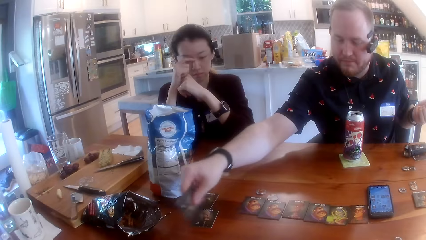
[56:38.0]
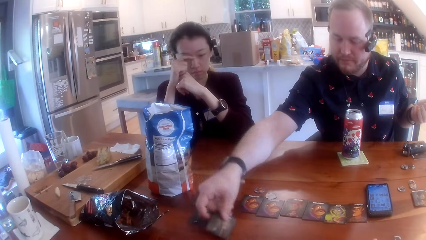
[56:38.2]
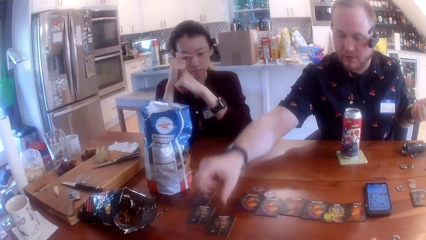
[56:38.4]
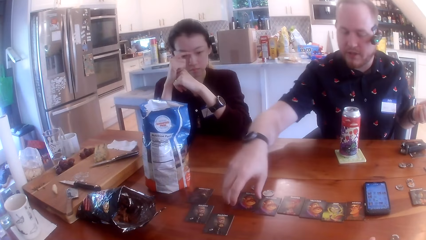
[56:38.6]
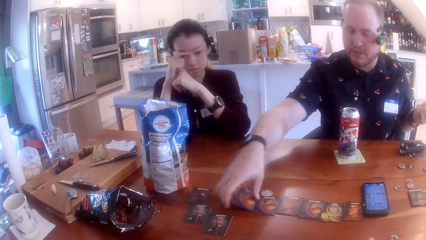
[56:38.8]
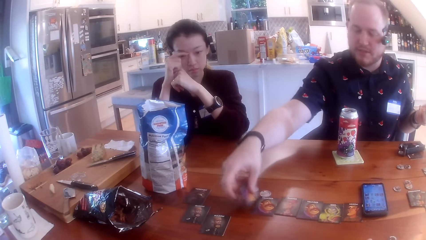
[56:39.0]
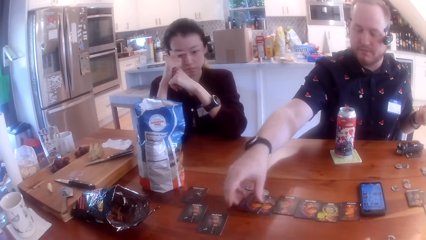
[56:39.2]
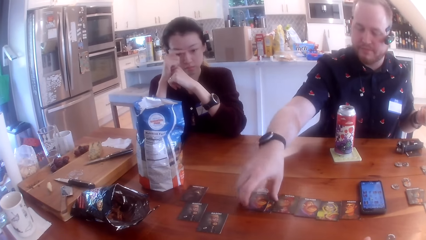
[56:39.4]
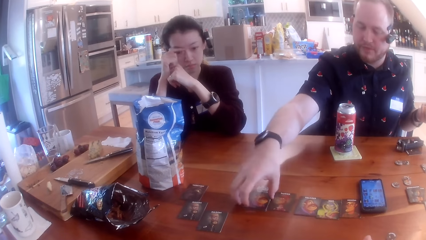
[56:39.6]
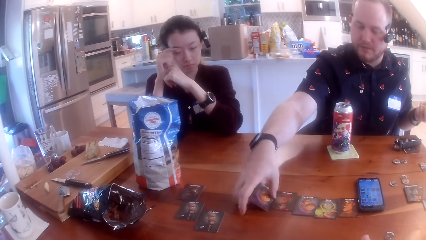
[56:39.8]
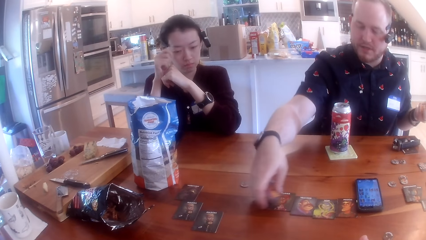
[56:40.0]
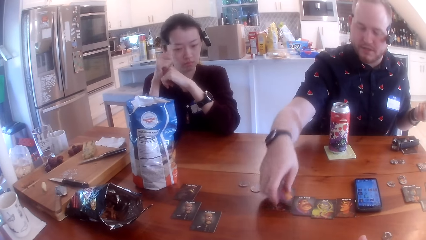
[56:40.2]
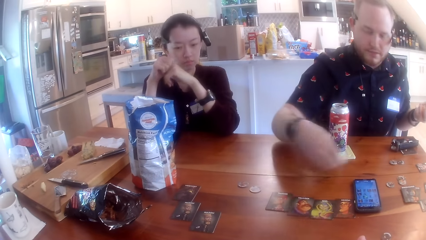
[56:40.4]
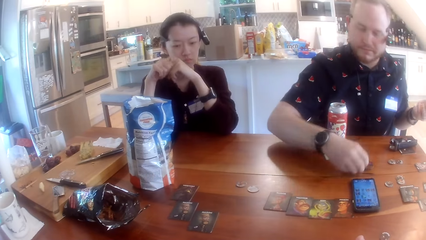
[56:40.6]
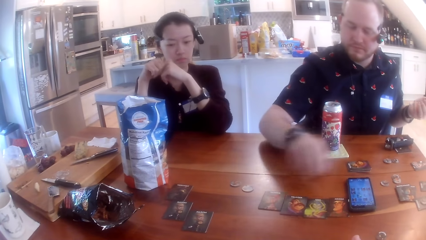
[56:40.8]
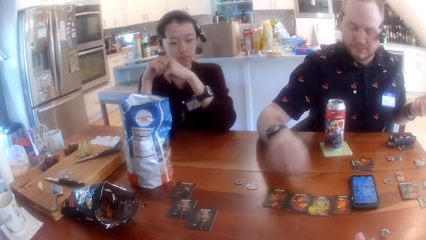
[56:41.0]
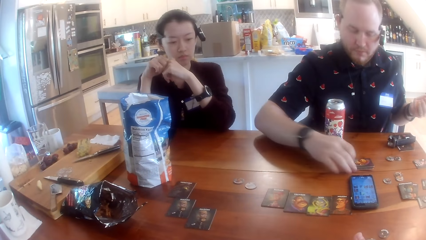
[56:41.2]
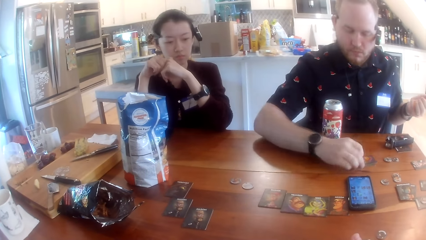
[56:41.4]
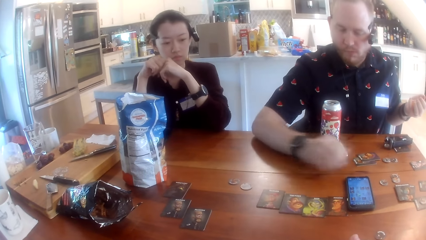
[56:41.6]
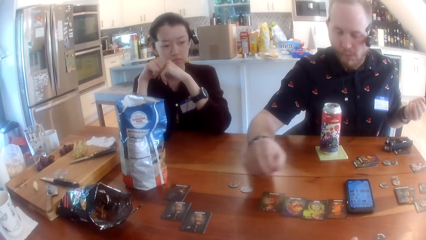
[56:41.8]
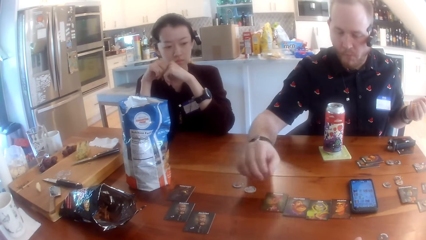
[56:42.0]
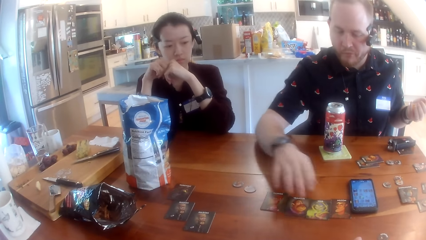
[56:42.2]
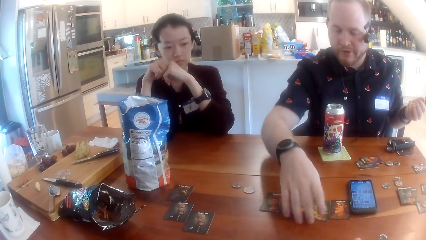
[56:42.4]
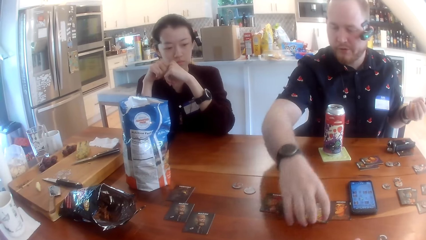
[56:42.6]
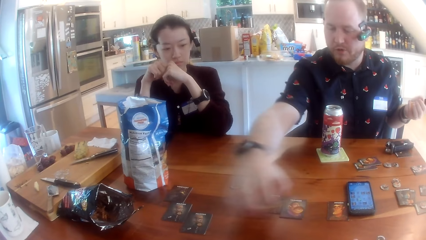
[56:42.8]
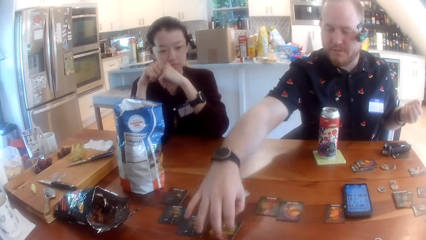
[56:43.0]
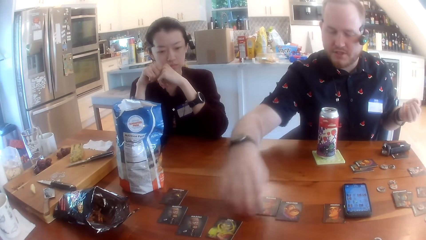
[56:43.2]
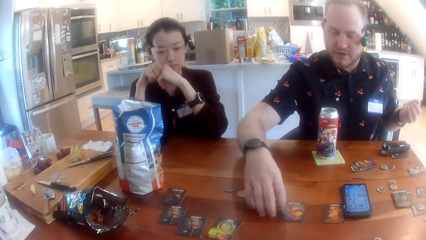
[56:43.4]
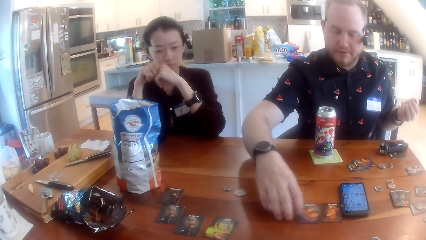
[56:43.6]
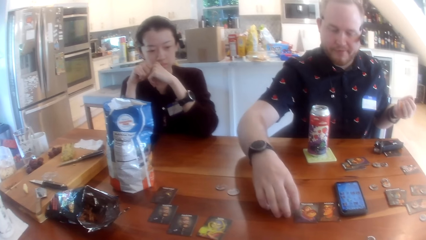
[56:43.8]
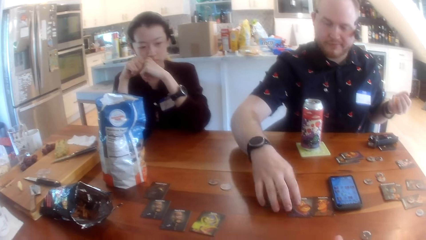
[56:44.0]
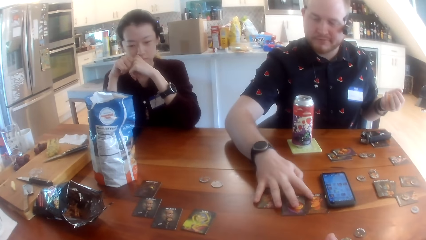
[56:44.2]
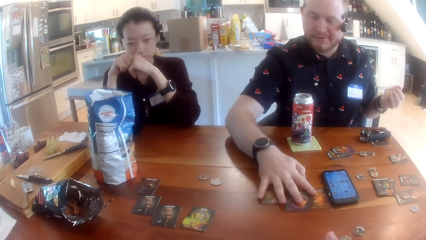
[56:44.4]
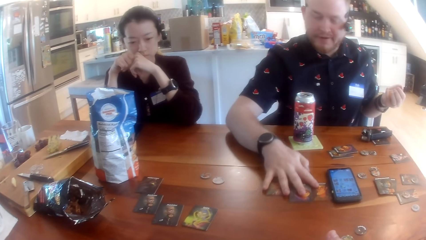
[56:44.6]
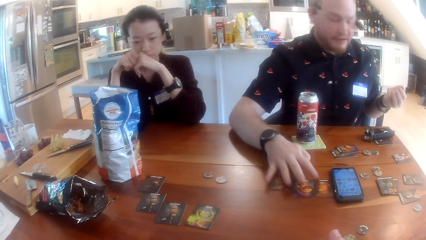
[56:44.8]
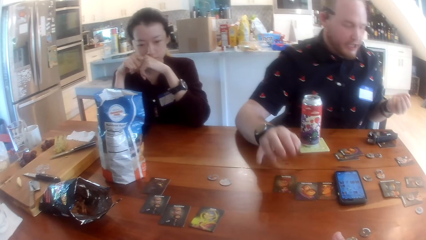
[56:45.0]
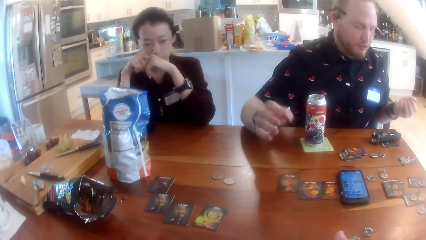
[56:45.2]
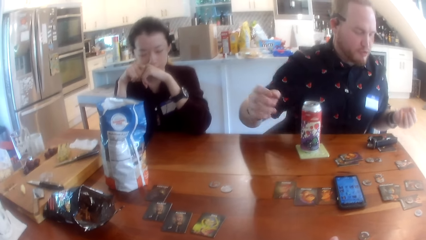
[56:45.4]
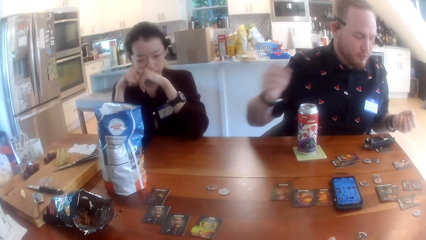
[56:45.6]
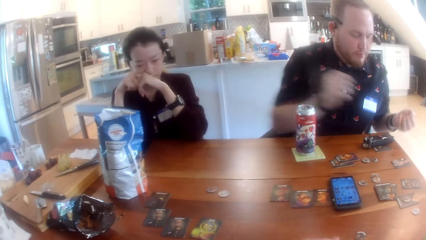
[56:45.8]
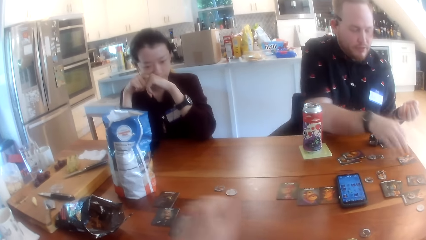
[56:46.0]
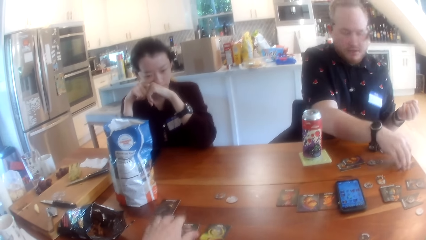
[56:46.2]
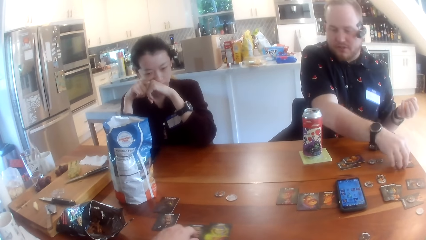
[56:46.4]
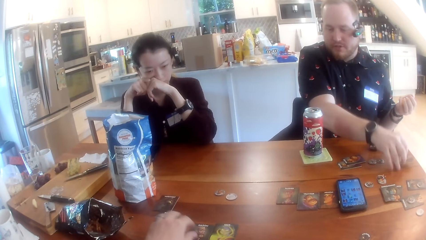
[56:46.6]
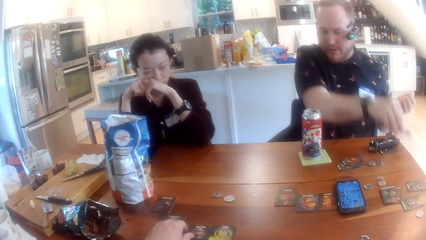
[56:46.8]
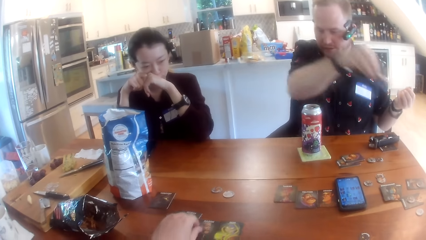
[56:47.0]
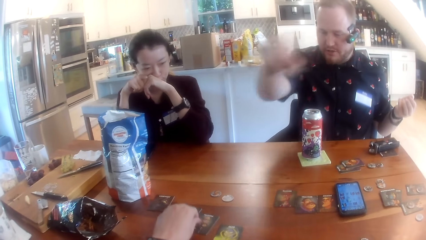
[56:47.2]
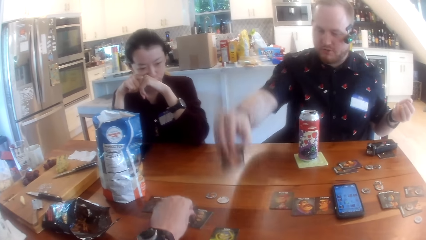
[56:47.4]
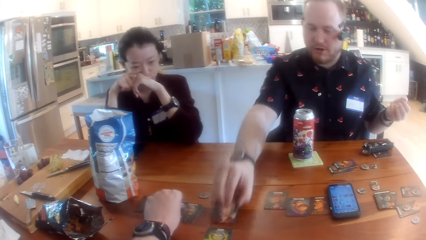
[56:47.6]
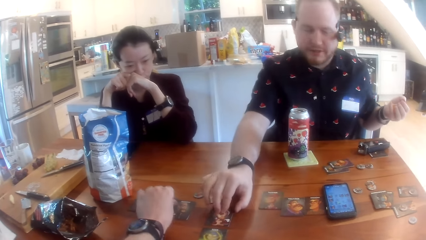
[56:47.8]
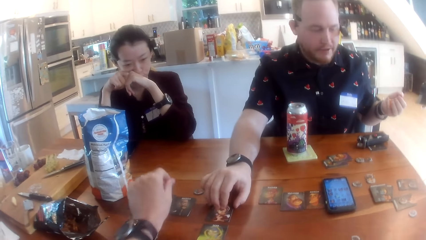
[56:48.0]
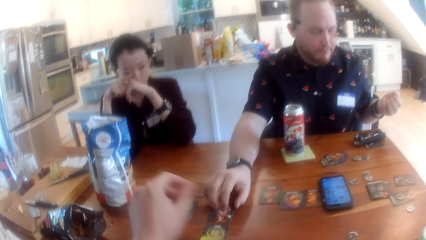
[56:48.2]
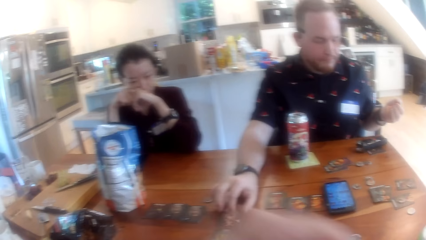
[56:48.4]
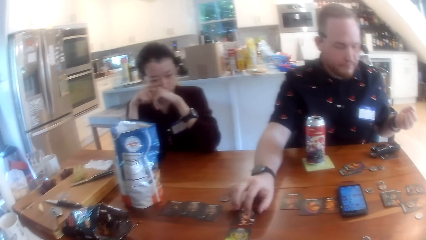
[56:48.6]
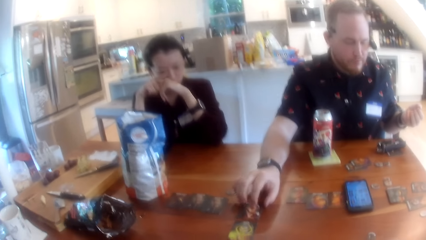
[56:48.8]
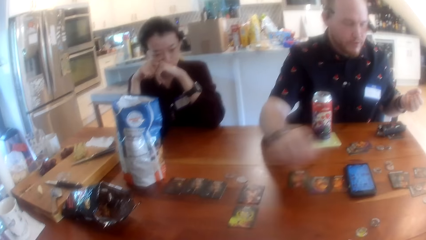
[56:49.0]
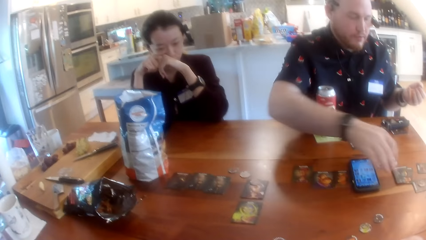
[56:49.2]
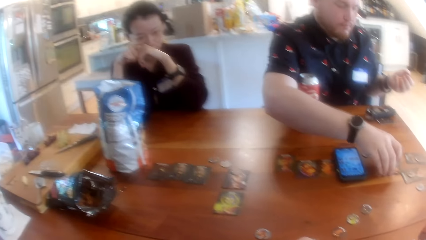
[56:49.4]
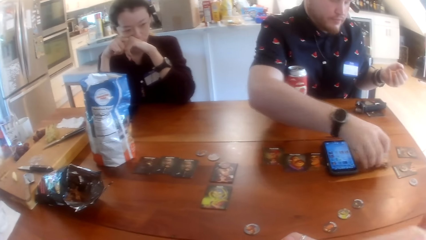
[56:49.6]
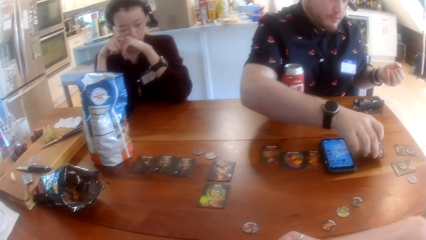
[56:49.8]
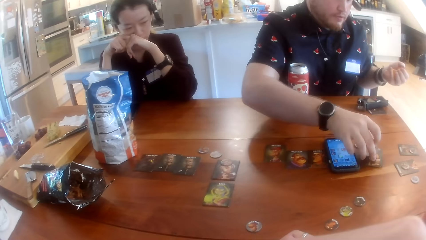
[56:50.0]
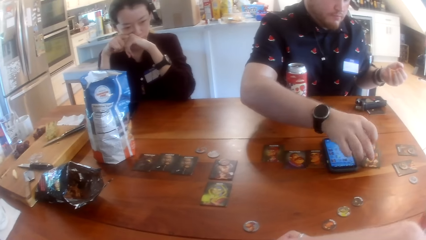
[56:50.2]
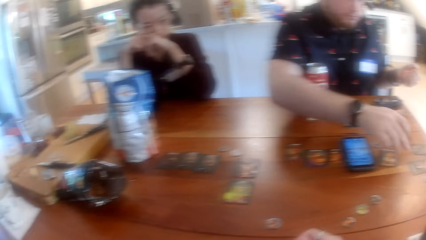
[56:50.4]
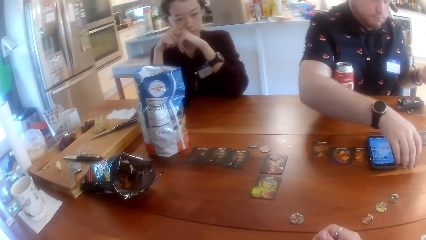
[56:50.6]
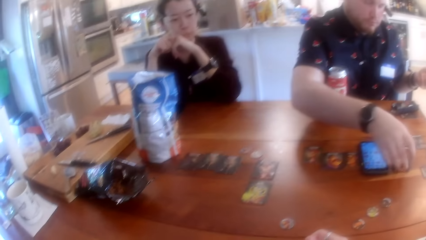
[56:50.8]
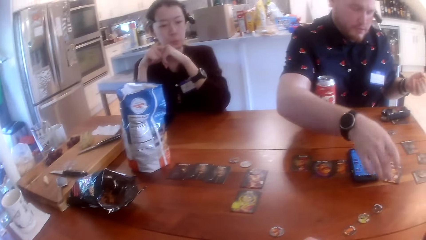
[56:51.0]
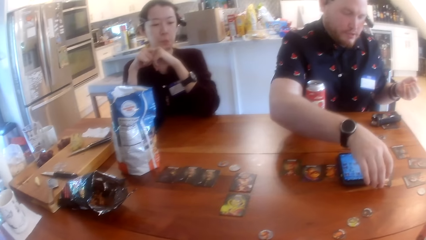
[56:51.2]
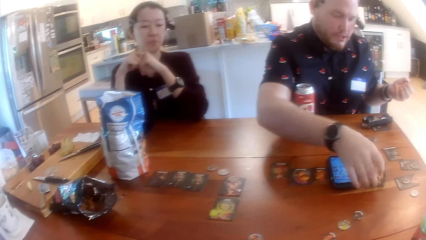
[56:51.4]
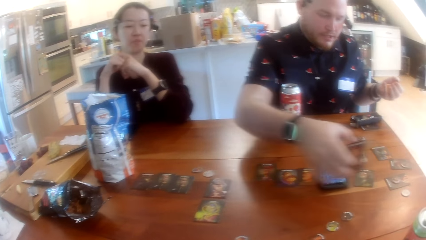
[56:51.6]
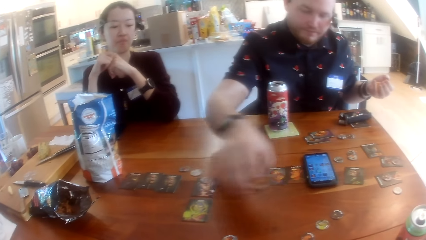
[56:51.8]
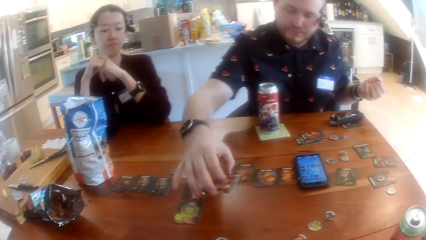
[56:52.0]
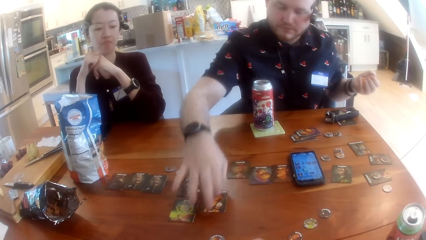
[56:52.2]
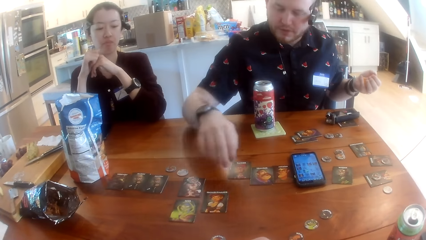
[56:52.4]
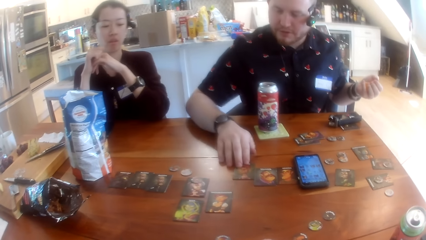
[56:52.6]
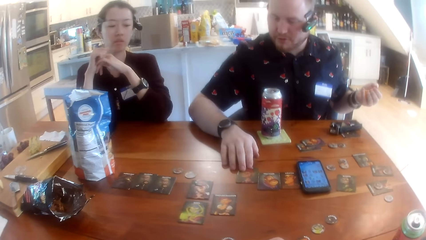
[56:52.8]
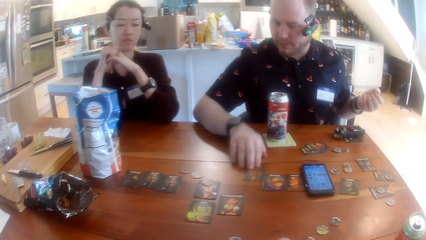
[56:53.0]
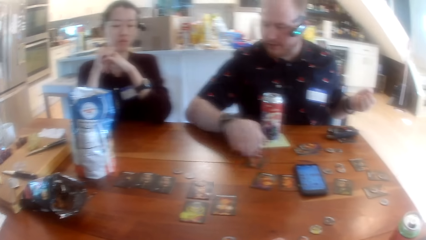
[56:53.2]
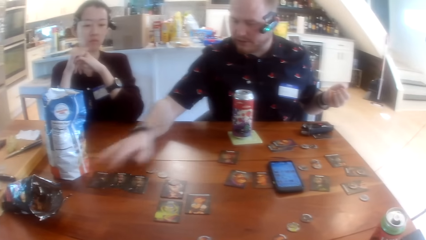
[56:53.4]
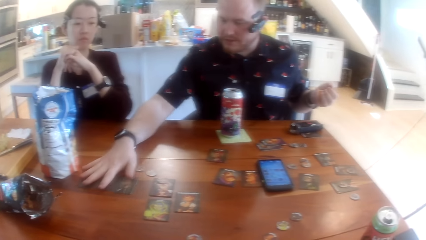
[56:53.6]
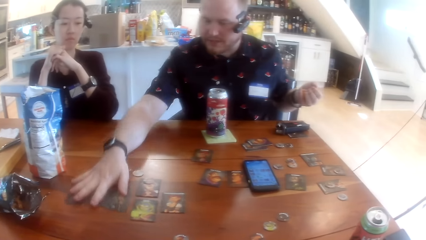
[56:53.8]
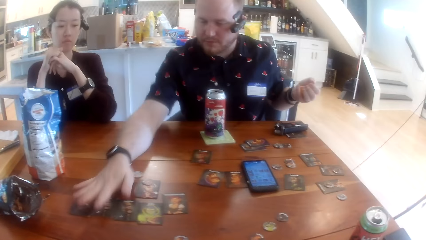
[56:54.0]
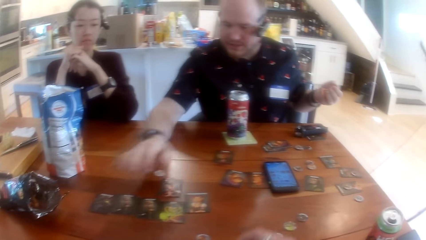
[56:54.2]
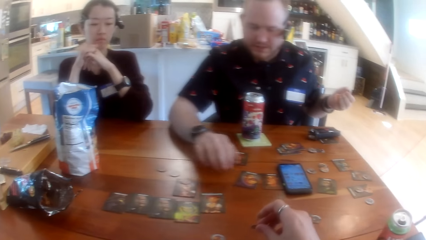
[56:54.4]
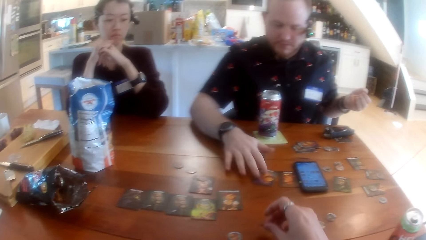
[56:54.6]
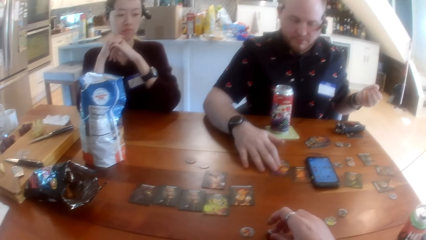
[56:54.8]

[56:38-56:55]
The man places a card on the table with his right hand. The man places a card on the table again. The man takes a card from the table with his right hand, stacks the card against a card on the table with his right hand and takes the stacked cards from the table with his right hand. The man touches a card on the table with the cards in his right hand, places the stacked cards in his right hand on the table and nudges the stacked cards on the table with his right hand. The man takes a card from the table with his right hand, drops the card on the table with his right hand and pushes cards on the table with his right hand. The man pushes cards on the table again. The man takes a card from the table with his right hand. The camera wearer pushes cards on the table with his left hand. The man places the card on the table with his right hand. The man takes a stack of cards from the table with his right hand, drops cards on the table from his right hand and drops the card in his right hand on the table. The man nudges the stack of cards on the table. The man takes a card from the stack of cards with his right hand and places the card on the table with his right hand. The man slides a card on the table with his right hand and slides cards on the table with his right hand.
